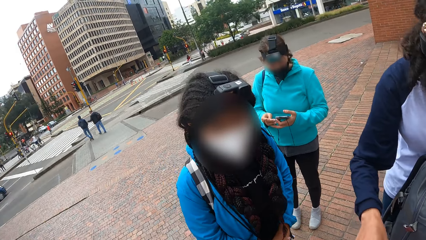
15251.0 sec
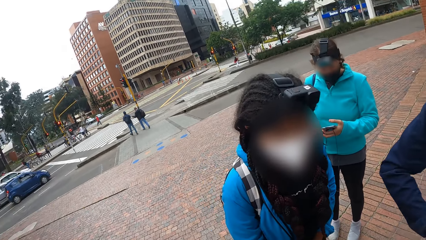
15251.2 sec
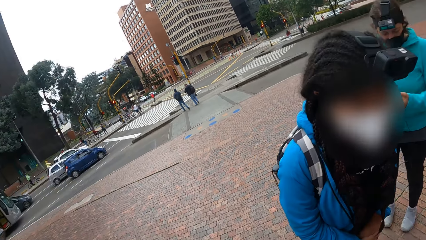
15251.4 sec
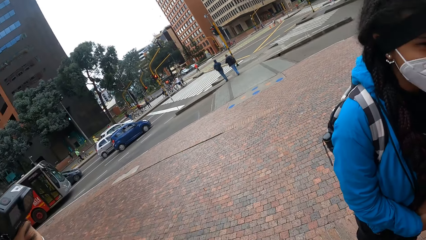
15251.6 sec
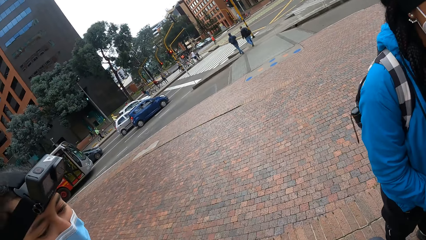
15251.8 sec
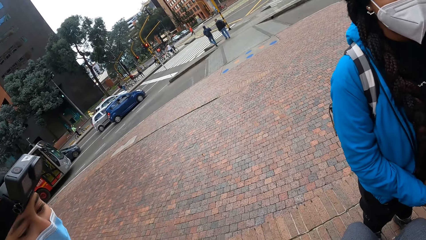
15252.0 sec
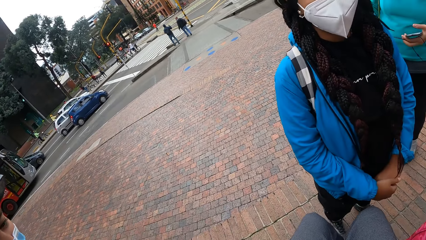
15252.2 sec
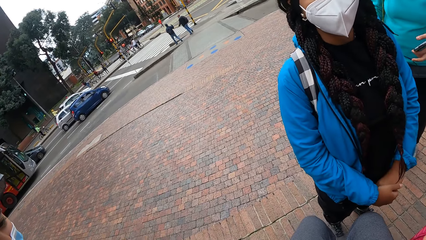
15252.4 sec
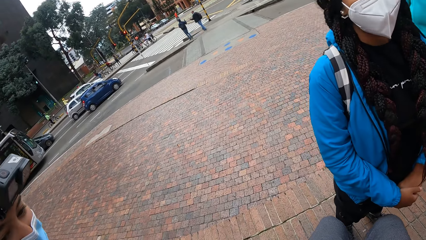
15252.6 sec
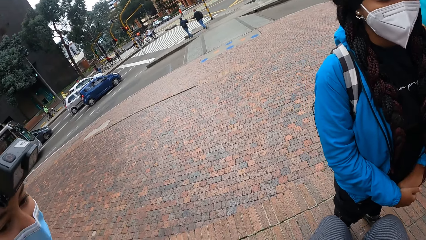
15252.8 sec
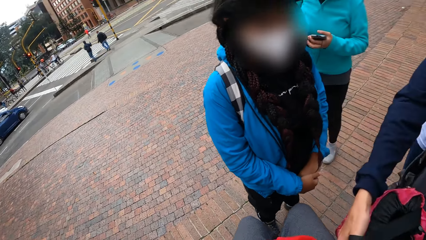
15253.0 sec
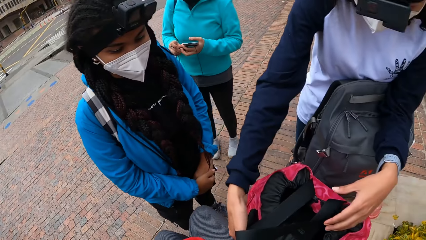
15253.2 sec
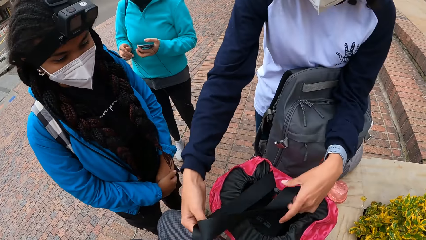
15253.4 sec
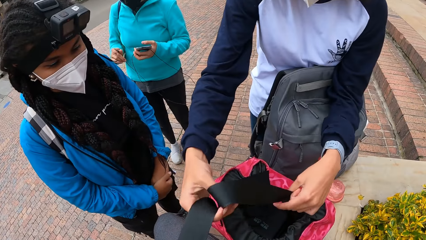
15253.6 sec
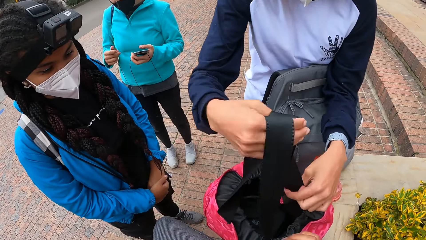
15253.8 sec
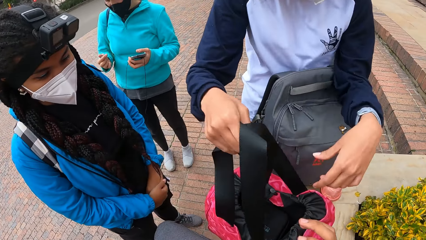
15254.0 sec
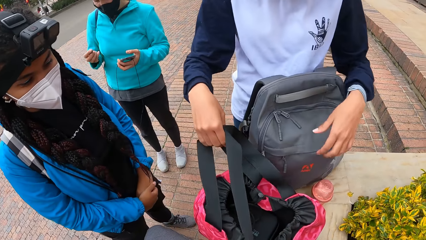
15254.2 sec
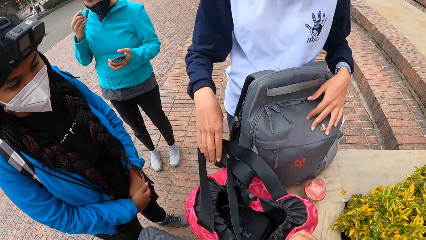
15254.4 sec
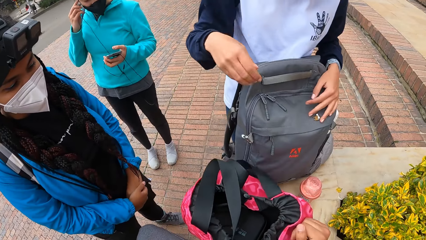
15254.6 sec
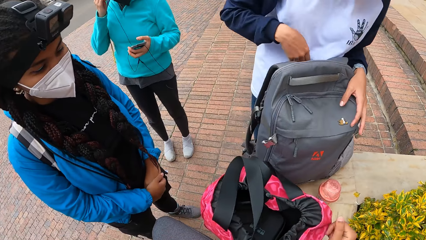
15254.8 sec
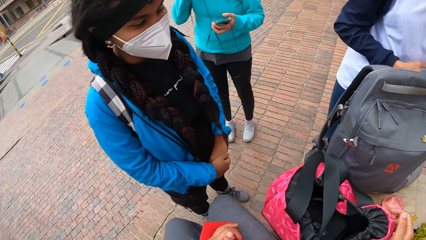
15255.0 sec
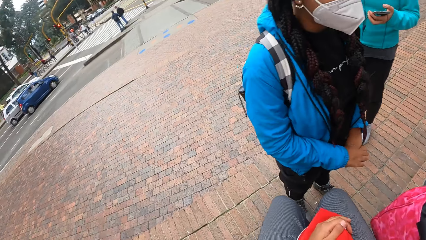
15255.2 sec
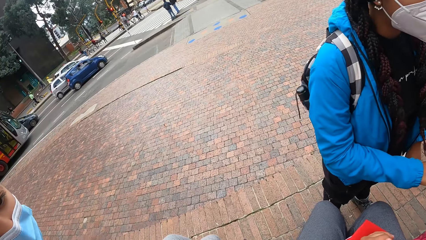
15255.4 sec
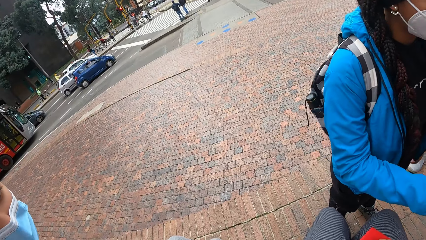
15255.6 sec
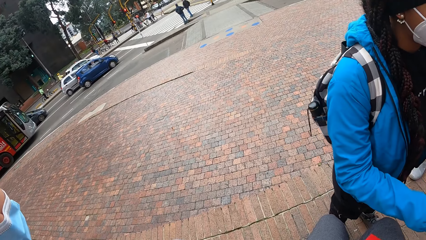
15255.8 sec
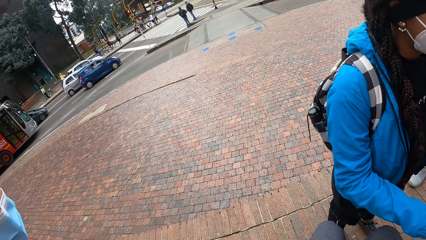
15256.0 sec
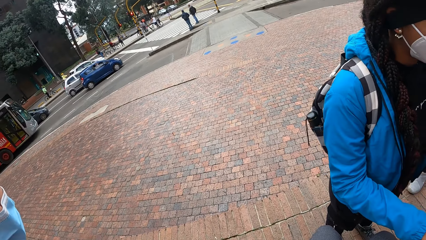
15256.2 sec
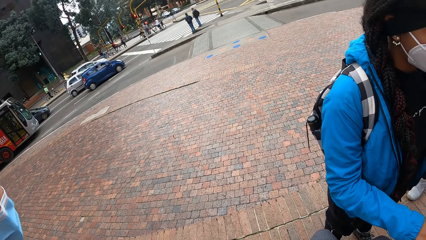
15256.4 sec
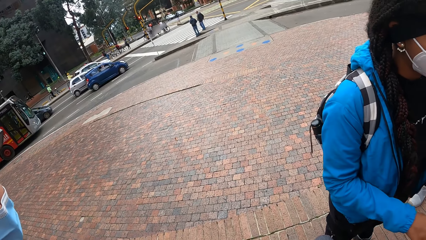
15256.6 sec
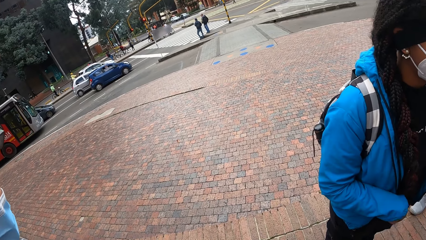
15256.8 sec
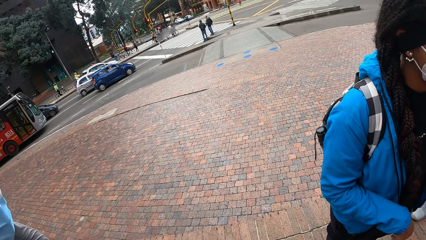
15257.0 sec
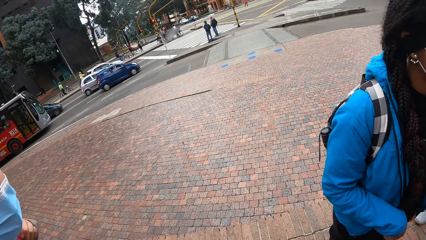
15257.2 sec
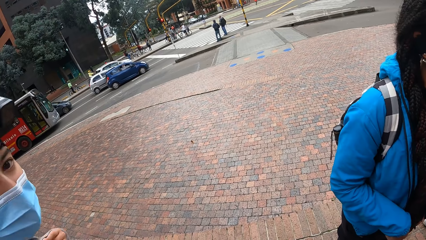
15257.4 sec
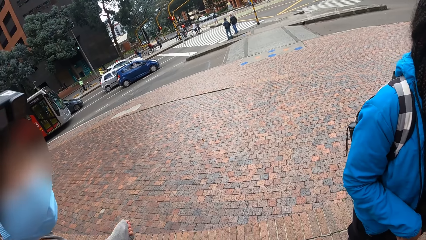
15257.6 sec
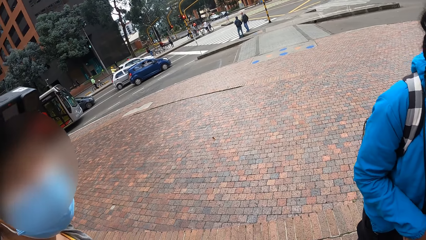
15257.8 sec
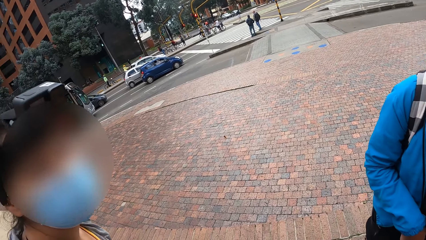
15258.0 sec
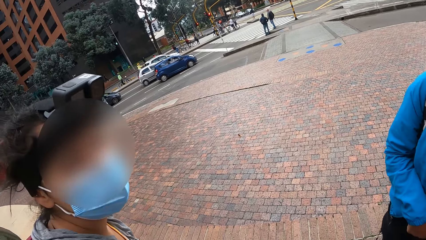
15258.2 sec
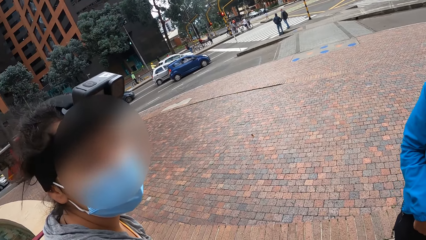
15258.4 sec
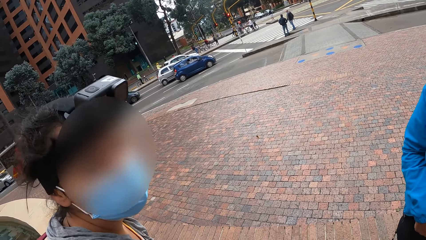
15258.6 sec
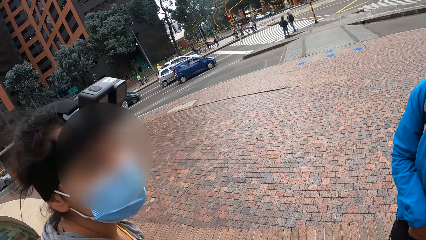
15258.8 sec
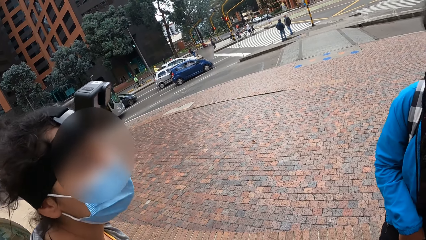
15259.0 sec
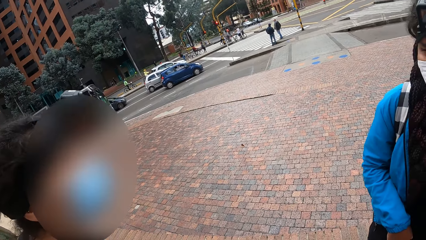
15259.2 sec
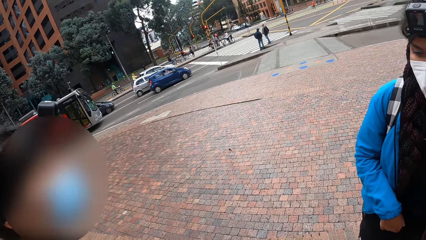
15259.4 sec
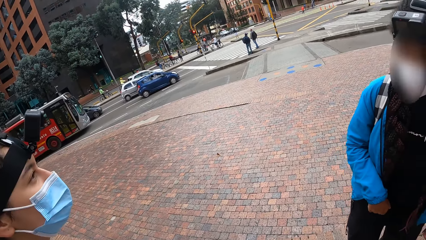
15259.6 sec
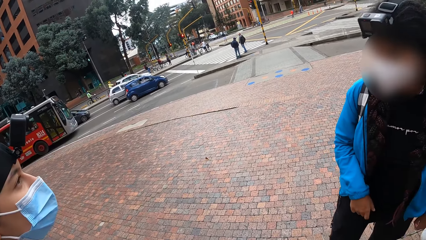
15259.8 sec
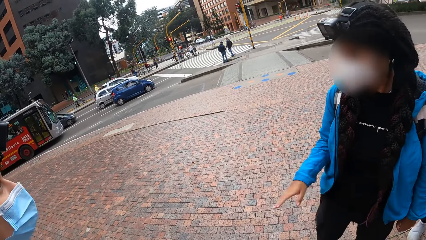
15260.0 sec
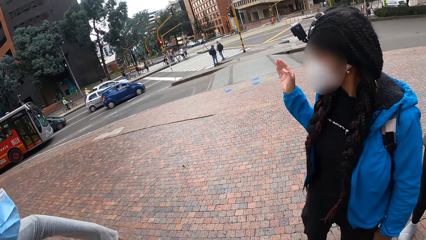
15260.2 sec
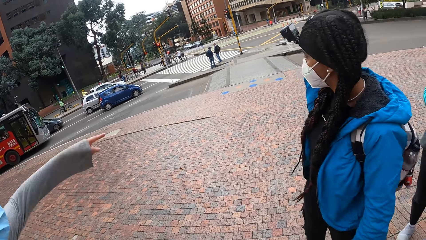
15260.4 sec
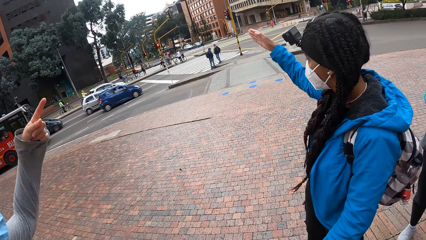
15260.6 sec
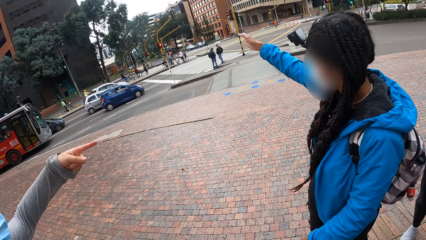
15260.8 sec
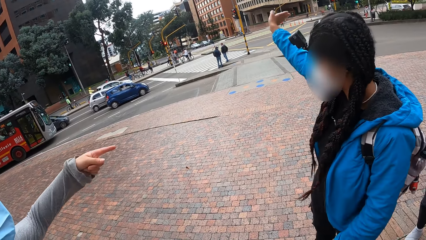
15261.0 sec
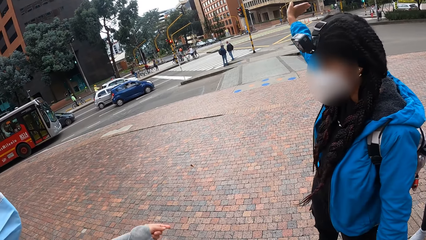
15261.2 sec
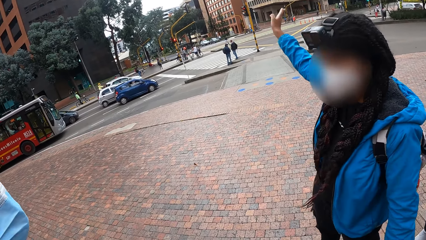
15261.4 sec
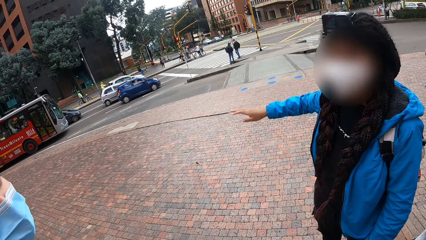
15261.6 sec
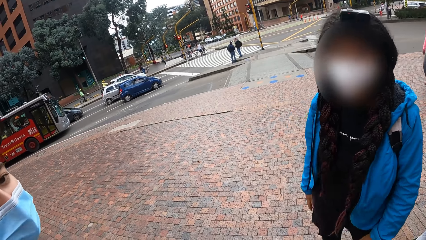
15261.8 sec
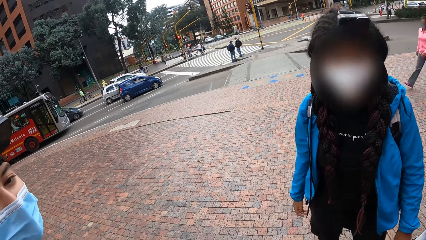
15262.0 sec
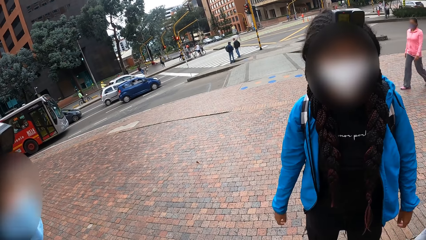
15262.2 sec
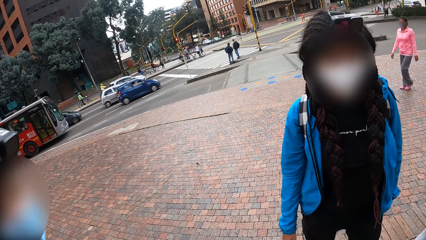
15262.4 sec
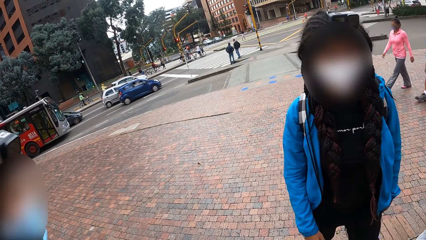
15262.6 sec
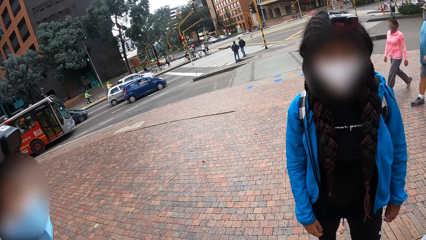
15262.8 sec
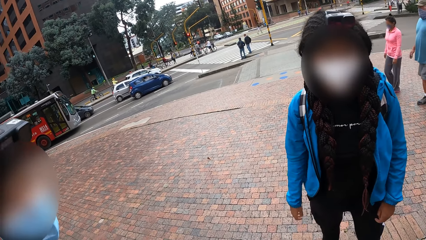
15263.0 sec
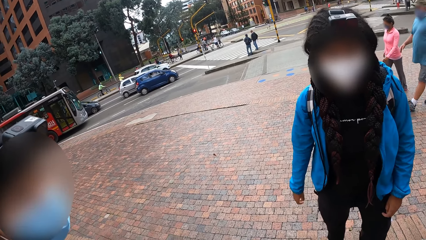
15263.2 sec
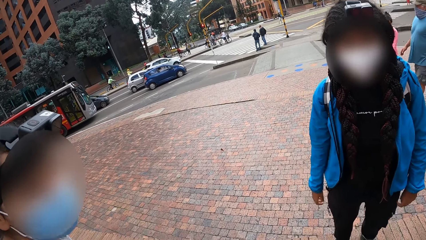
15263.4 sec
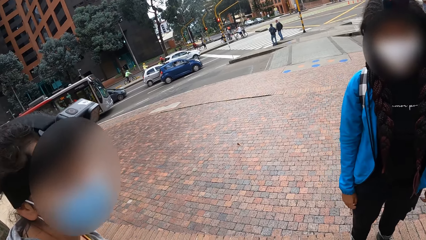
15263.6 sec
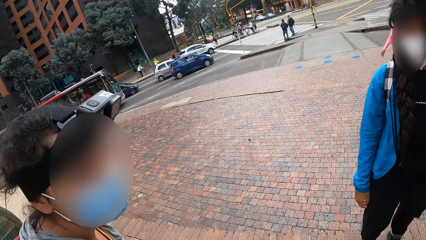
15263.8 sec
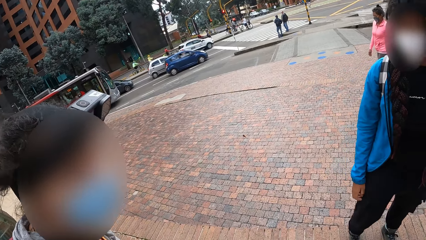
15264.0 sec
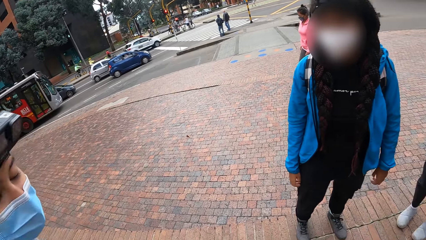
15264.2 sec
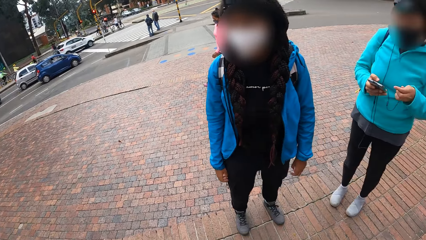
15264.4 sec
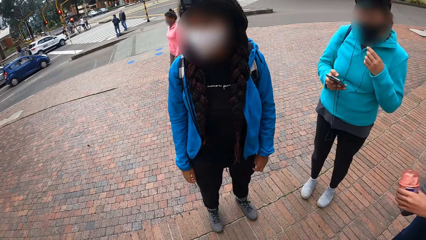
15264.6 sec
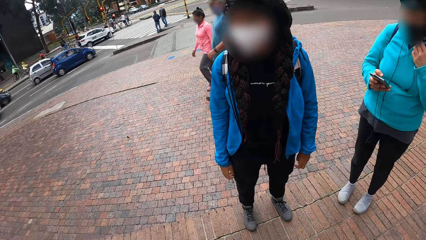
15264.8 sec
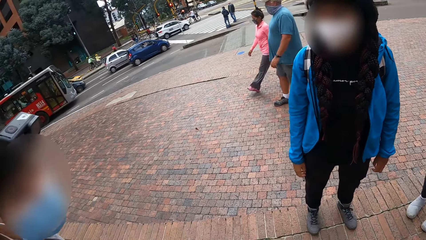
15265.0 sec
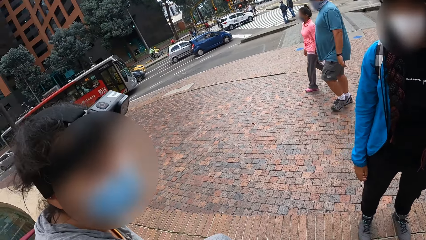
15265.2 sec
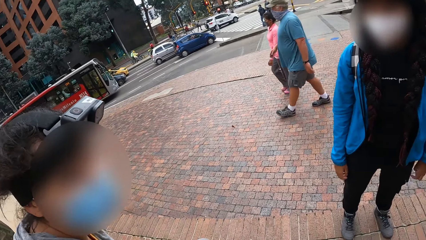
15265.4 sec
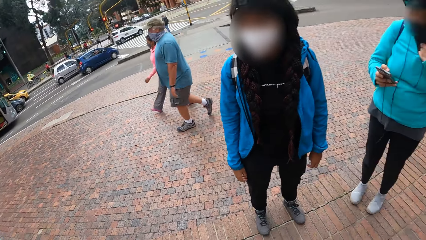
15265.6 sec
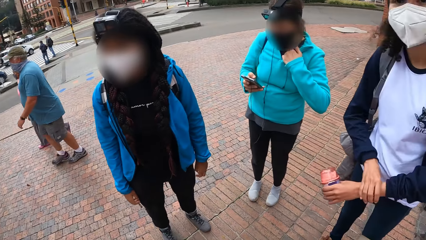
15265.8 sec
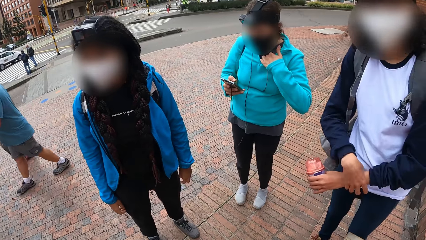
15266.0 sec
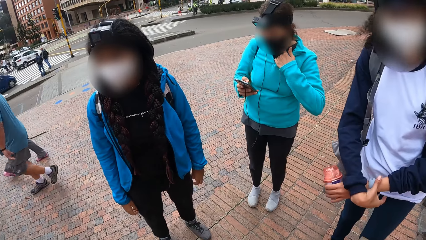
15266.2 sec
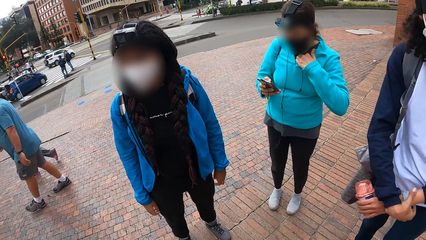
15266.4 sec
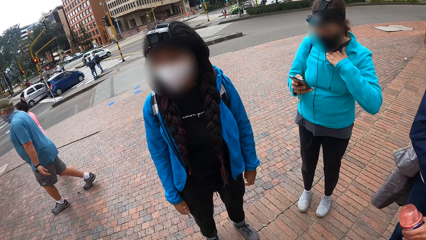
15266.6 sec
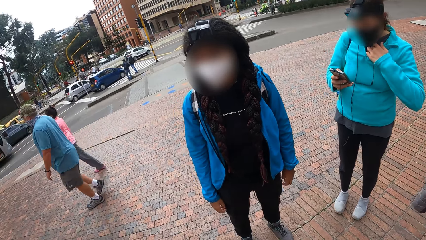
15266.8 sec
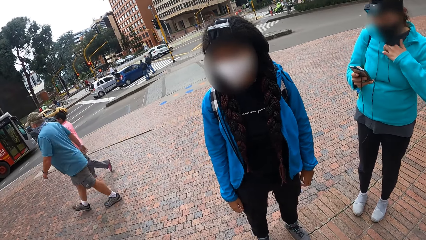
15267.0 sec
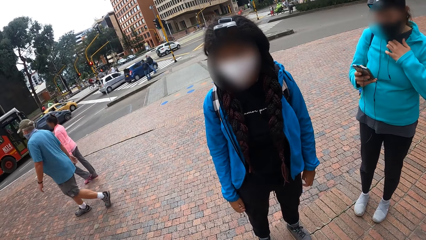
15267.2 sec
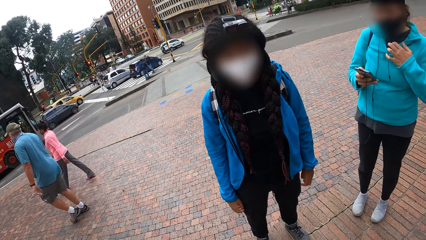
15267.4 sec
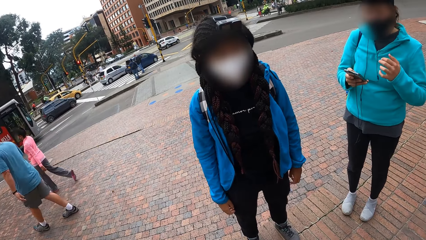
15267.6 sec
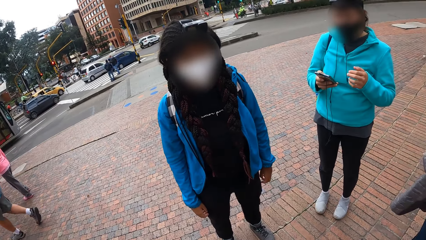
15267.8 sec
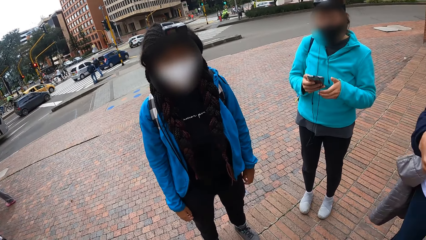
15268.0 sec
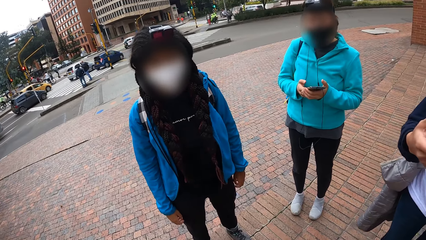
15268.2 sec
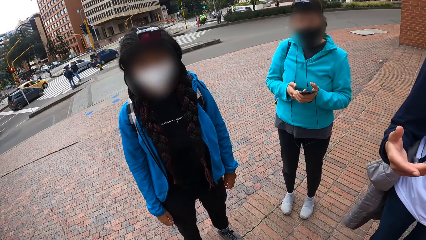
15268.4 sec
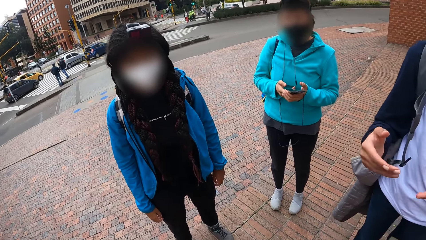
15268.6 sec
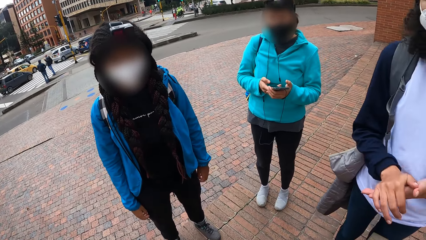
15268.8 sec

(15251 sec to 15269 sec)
The woman operates the phone with her right hand.
